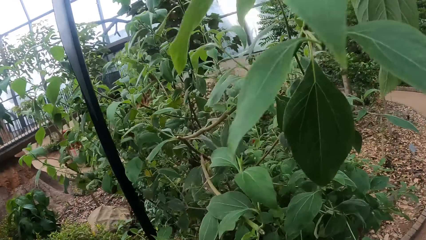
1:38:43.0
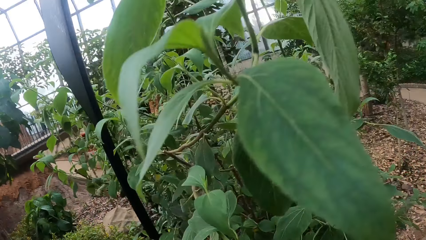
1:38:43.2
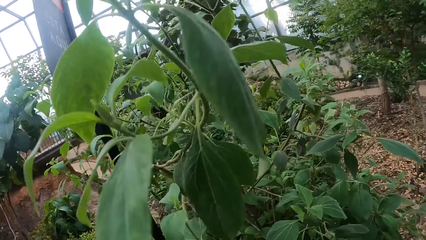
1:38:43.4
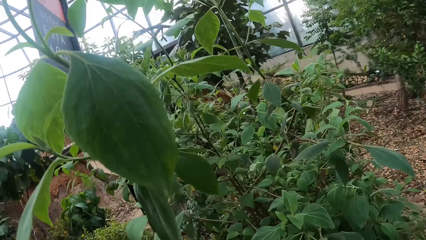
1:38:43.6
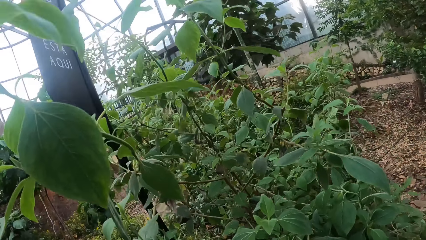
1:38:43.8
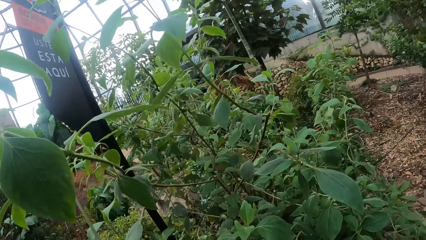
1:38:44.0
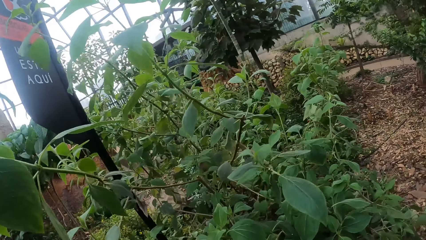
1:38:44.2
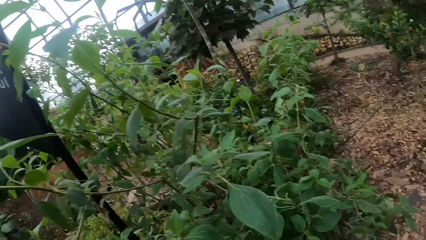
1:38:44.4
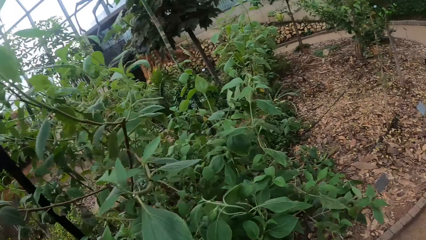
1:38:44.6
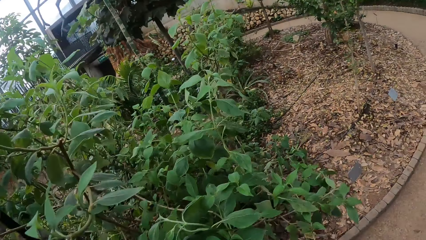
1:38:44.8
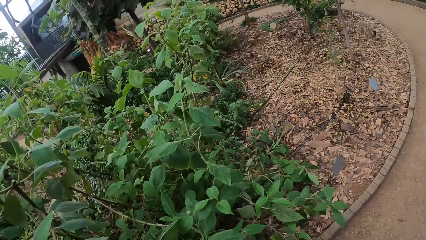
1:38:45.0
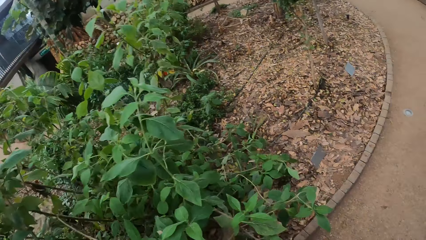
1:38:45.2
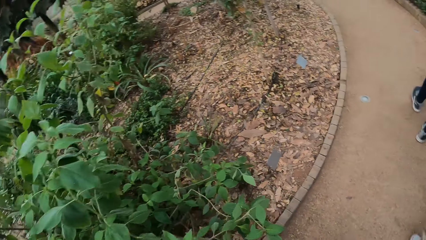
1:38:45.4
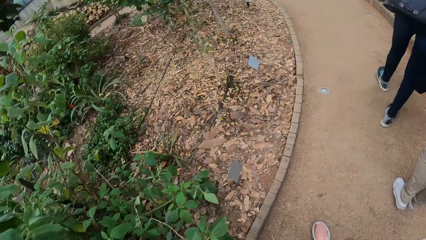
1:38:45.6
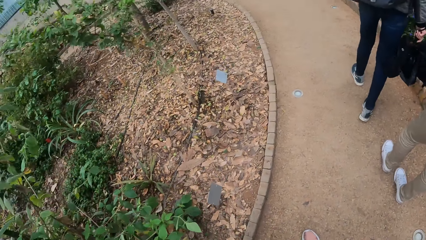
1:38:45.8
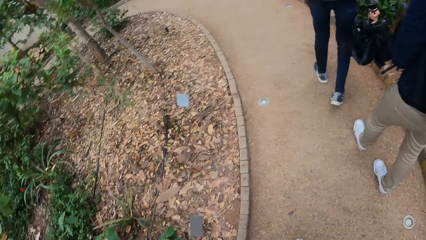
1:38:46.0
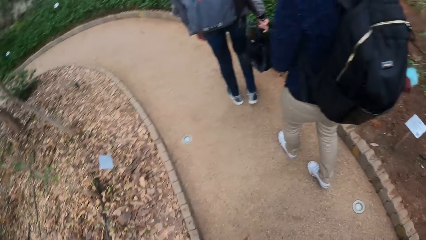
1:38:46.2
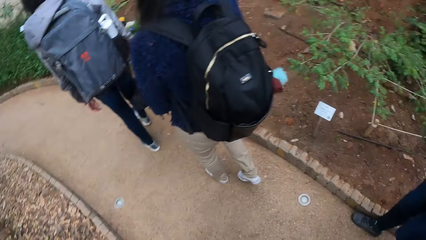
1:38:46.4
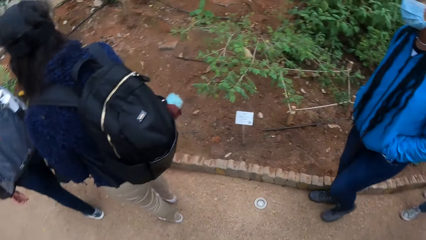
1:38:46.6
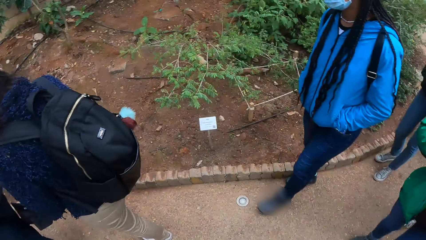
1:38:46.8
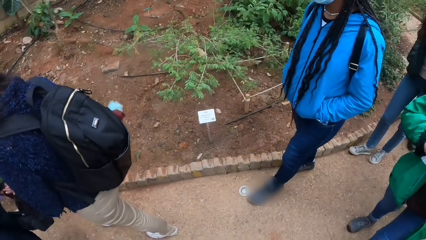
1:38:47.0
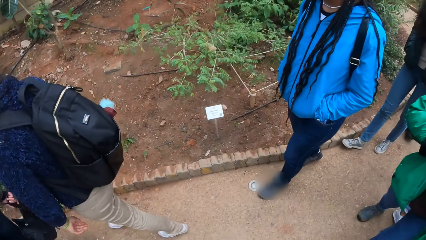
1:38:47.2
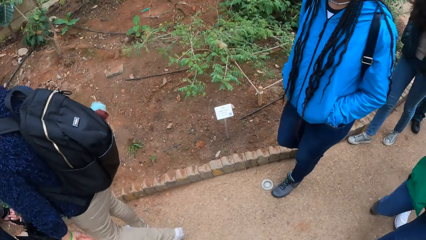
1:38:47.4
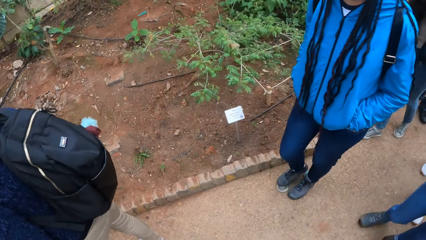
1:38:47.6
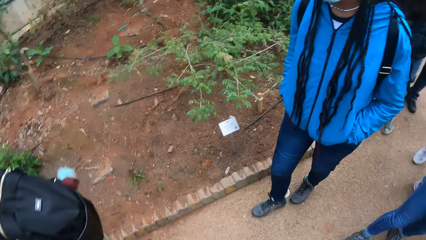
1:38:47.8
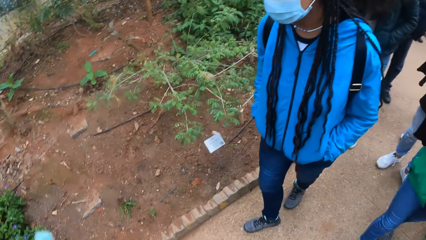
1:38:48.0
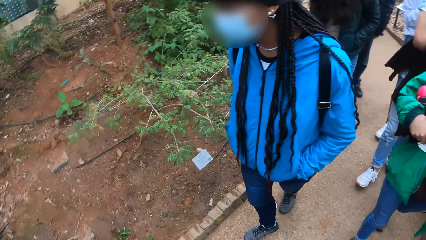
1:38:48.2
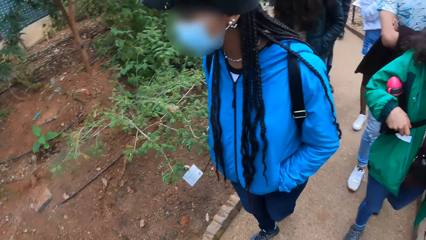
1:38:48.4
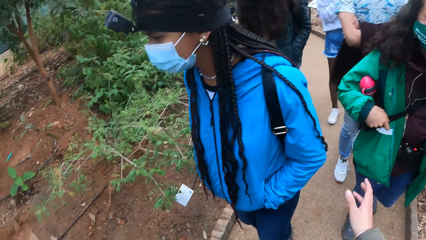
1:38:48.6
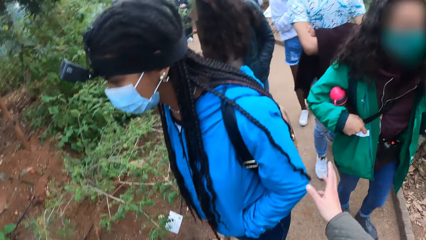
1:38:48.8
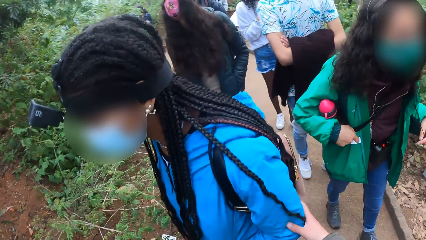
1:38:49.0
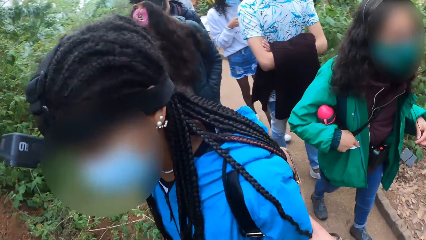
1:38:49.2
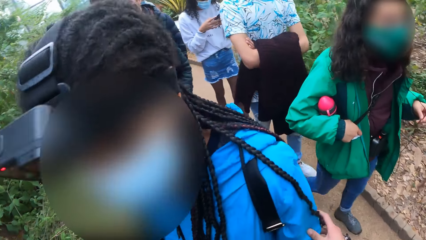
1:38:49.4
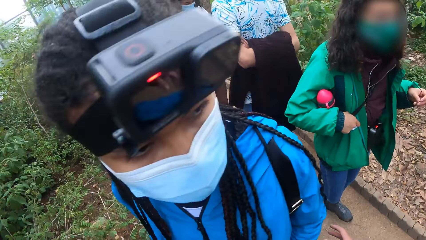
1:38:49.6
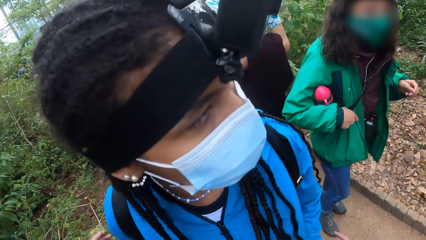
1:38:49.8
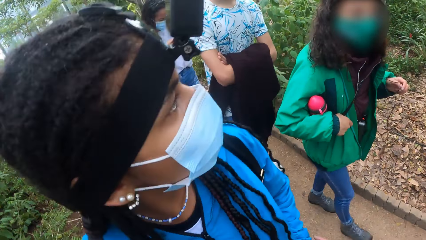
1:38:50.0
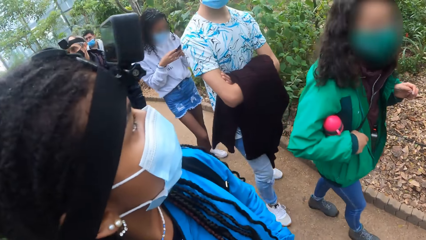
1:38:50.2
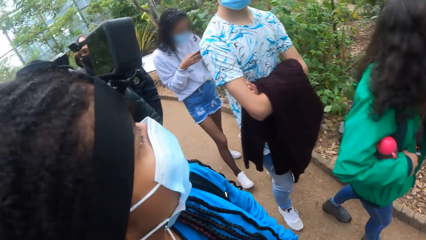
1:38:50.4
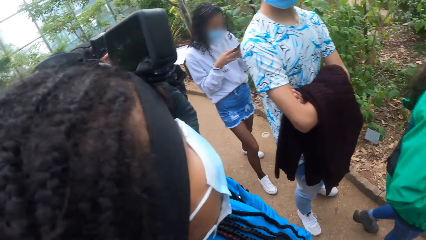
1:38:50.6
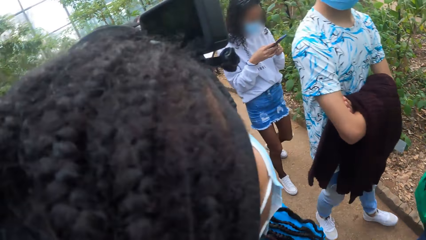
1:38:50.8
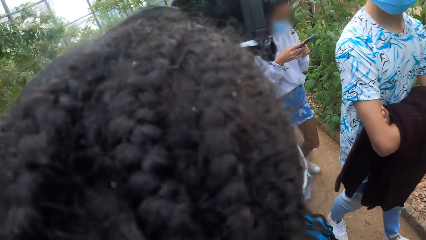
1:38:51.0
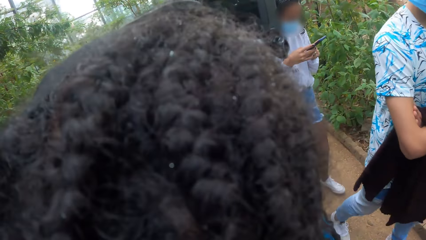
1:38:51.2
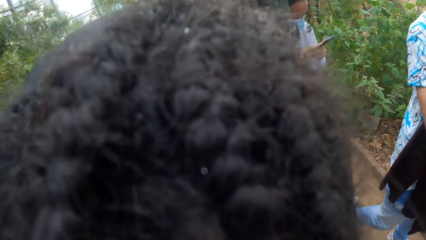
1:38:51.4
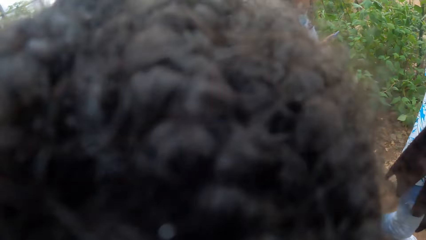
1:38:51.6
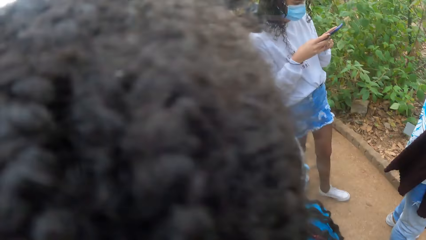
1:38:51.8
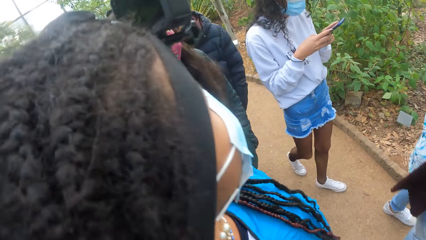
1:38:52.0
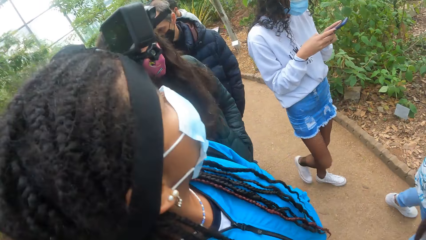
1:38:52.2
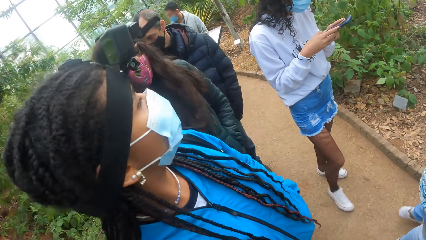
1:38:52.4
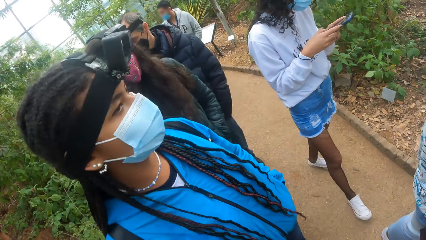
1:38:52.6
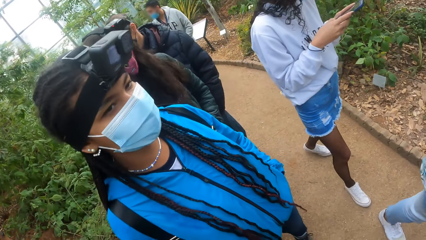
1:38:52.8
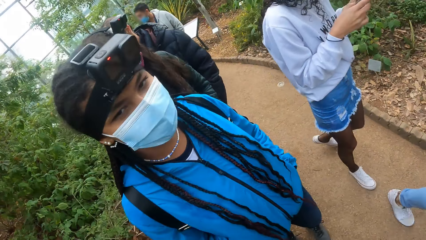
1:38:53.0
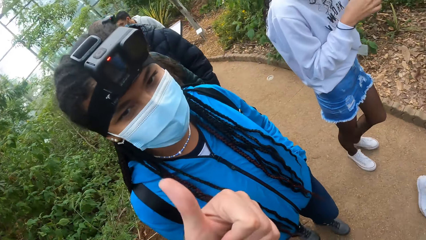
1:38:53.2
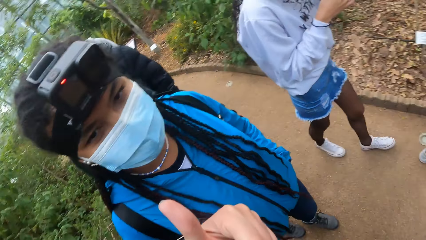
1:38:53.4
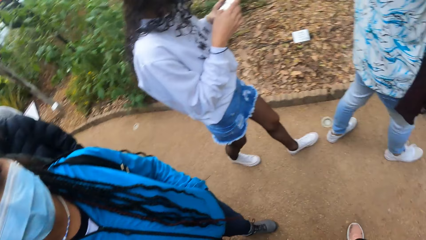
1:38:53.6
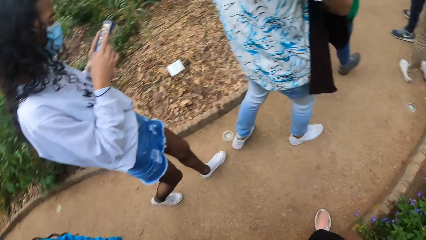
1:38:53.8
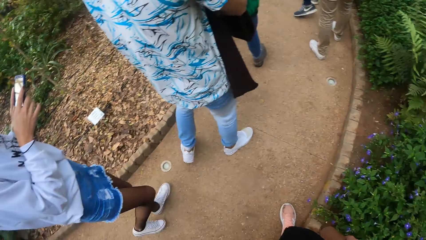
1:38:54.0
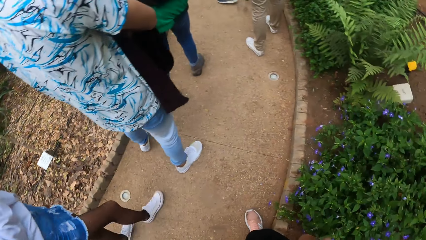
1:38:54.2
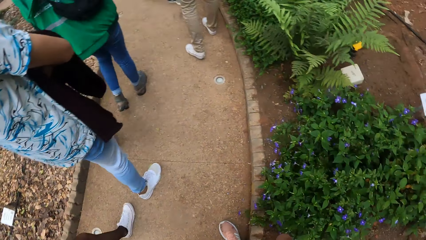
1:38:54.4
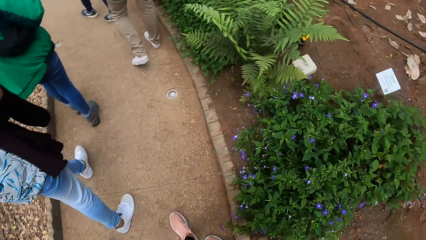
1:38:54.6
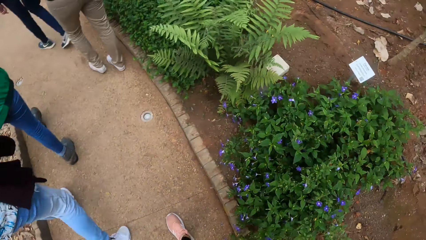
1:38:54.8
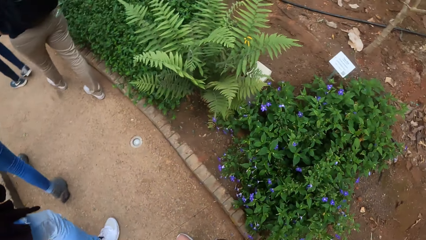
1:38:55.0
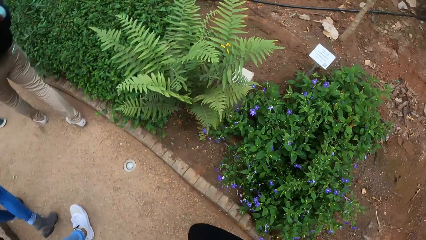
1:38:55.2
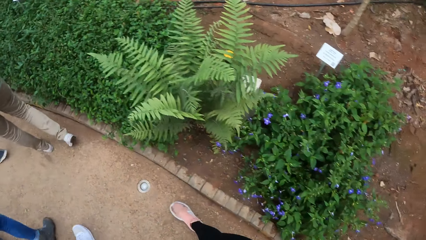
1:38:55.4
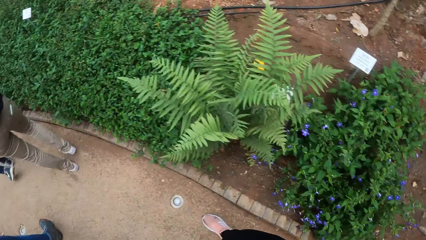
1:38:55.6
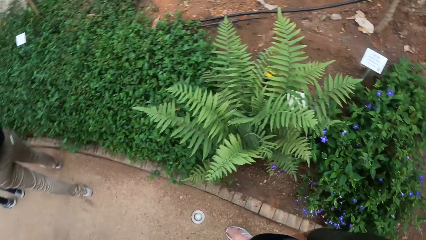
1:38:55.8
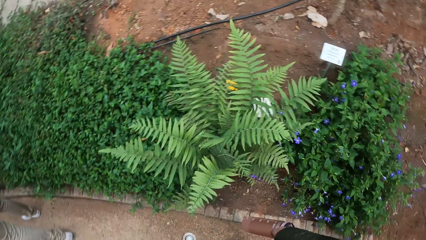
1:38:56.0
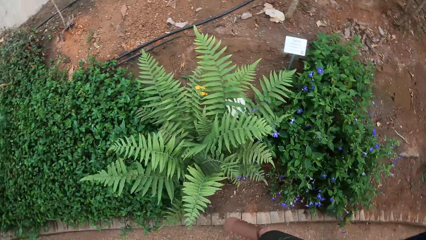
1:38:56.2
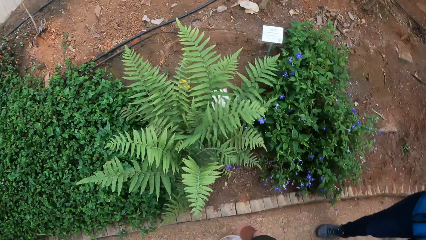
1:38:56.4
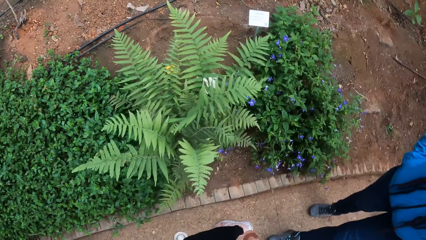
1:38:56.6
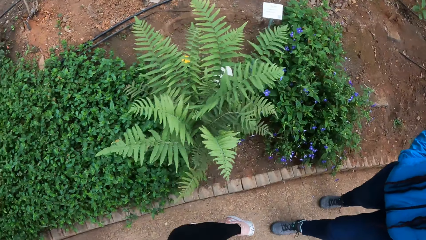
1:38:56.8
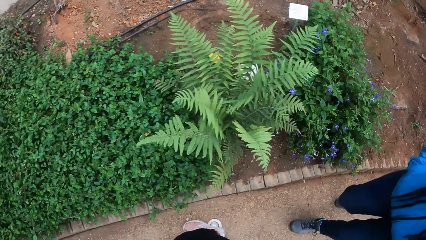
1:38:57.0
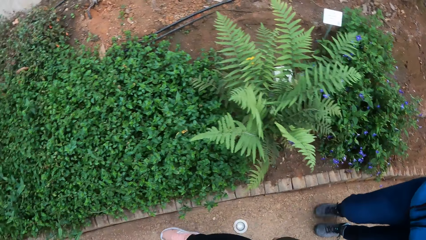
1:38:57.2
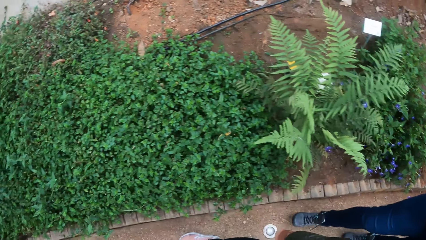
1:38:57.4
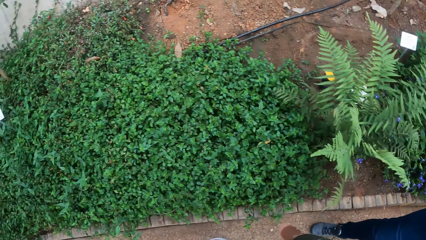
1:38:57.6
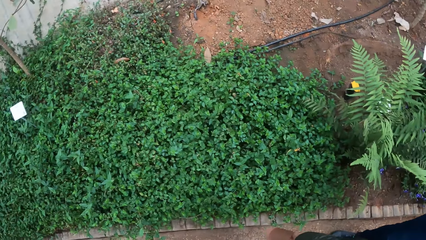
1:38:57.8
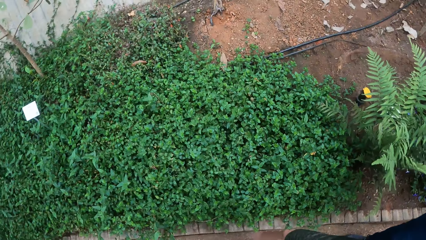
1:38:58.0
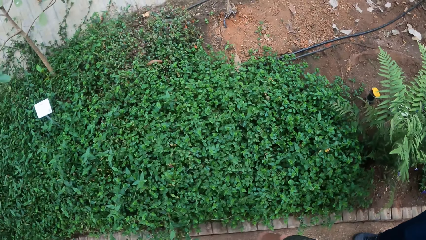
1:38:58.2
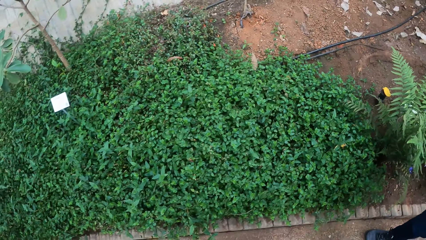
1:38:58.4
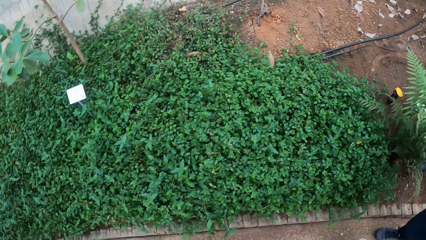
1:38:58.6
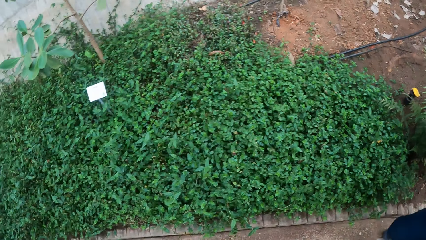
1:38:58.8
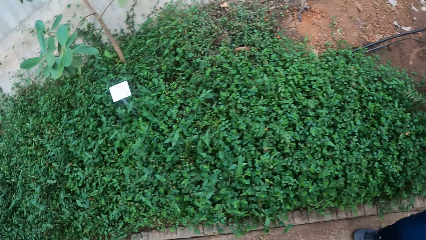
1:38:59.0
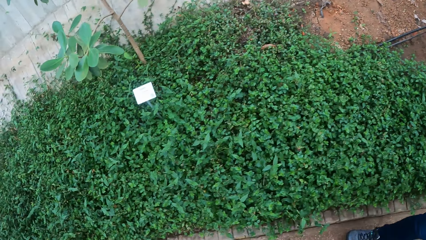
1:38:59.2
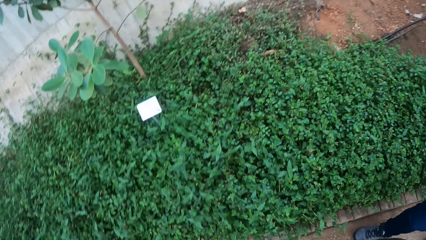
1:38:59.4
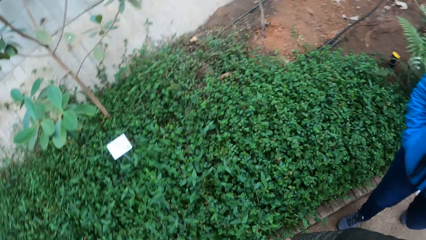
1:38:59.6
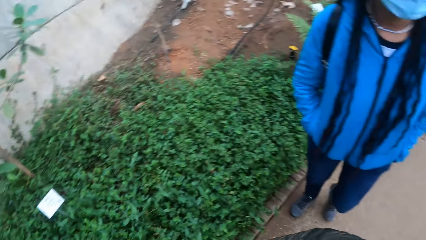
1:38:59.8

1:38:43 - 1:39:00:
The camera wearer touches a woman with his right hand. He holds the woman. The woman looks around. The camera wearer gestures with a hand. He walks along the pavement.
